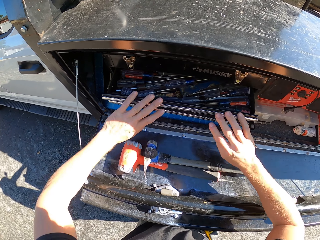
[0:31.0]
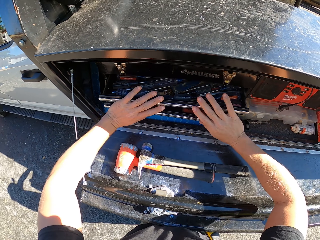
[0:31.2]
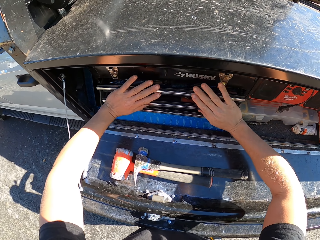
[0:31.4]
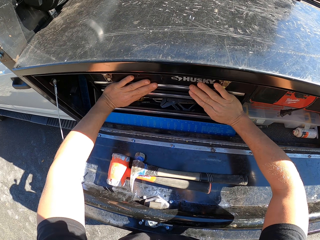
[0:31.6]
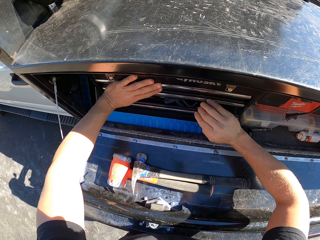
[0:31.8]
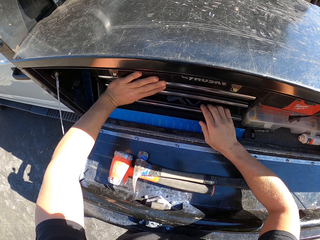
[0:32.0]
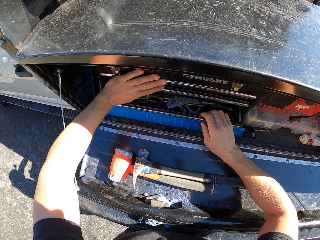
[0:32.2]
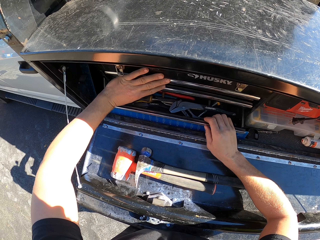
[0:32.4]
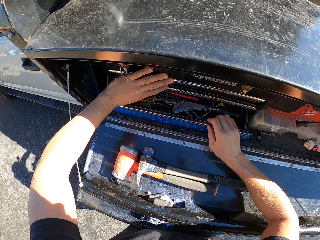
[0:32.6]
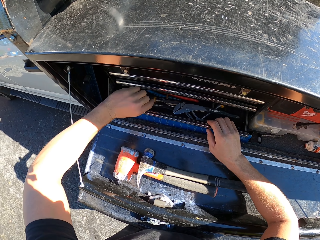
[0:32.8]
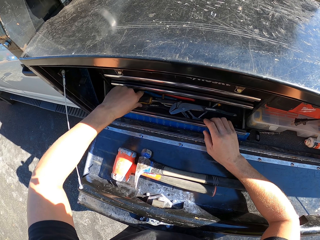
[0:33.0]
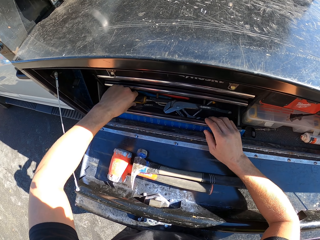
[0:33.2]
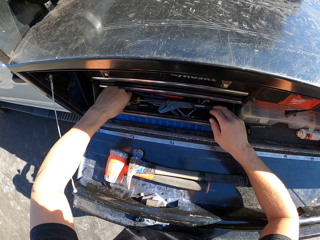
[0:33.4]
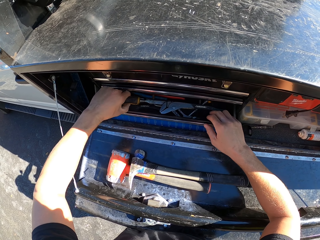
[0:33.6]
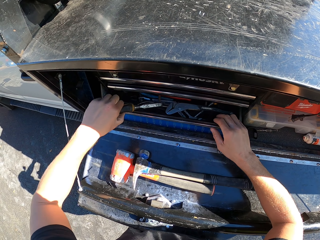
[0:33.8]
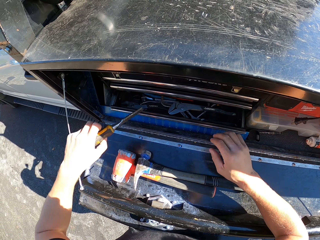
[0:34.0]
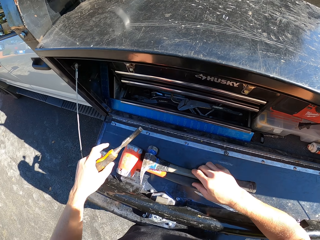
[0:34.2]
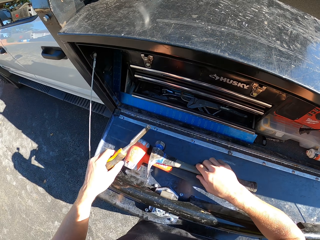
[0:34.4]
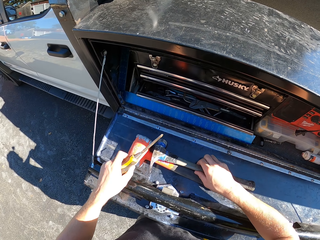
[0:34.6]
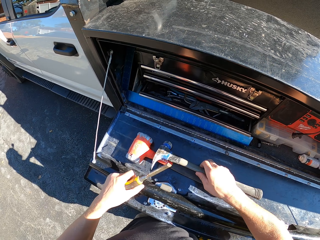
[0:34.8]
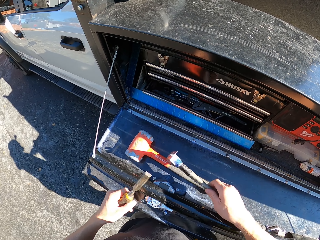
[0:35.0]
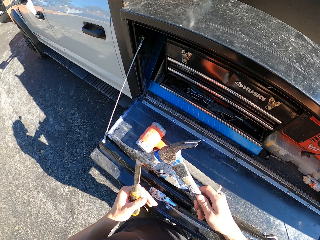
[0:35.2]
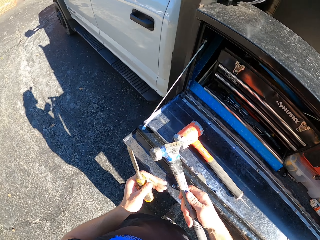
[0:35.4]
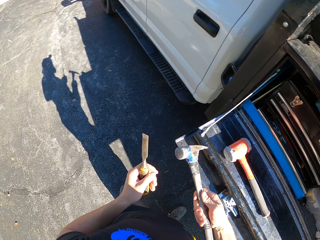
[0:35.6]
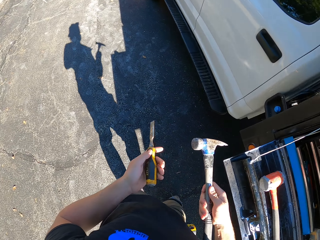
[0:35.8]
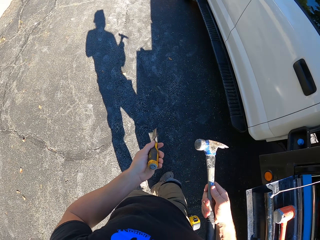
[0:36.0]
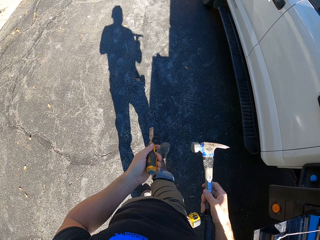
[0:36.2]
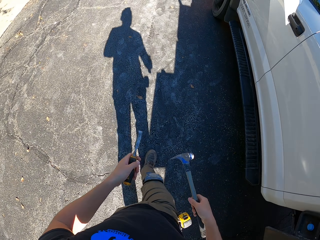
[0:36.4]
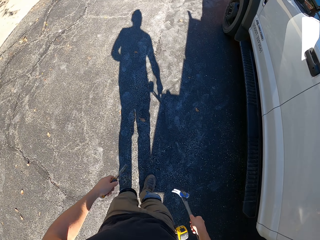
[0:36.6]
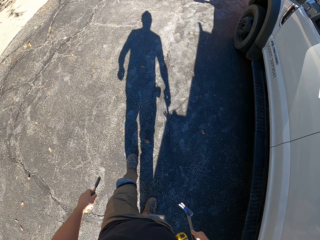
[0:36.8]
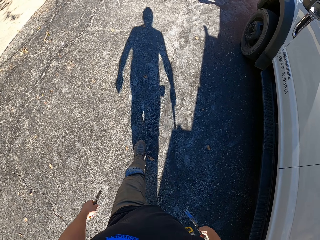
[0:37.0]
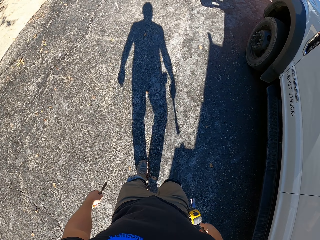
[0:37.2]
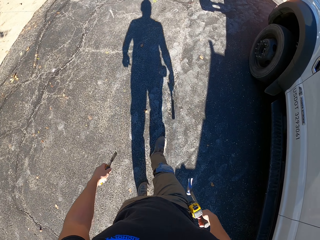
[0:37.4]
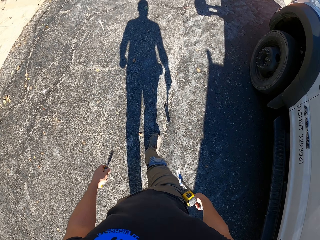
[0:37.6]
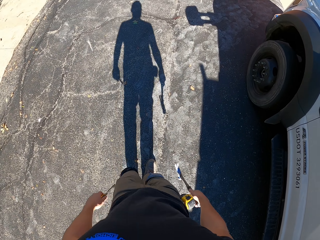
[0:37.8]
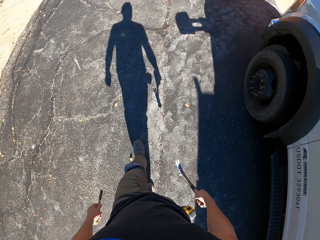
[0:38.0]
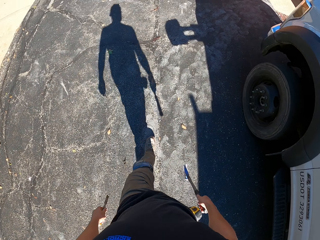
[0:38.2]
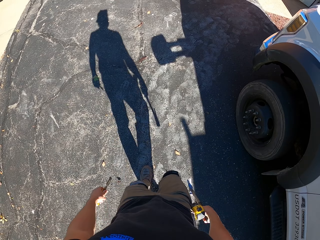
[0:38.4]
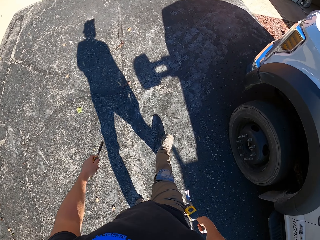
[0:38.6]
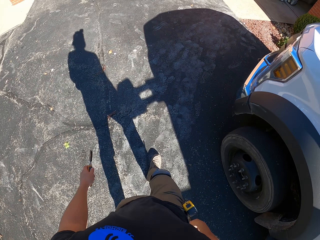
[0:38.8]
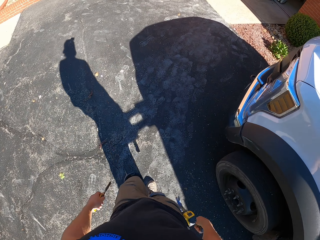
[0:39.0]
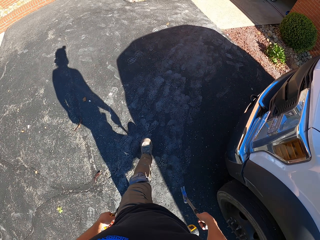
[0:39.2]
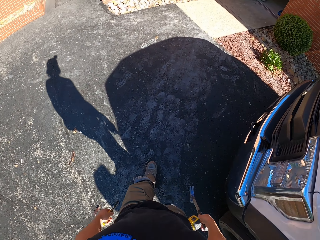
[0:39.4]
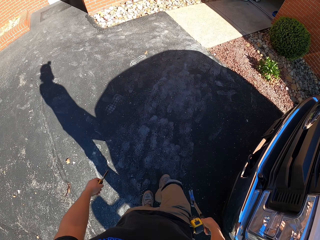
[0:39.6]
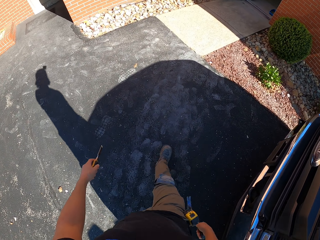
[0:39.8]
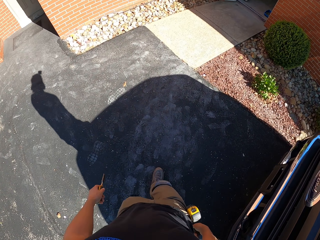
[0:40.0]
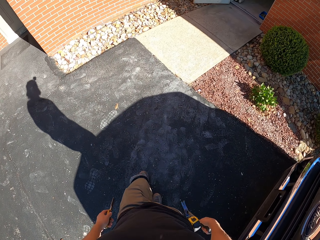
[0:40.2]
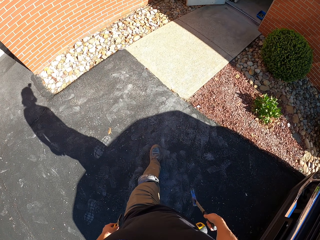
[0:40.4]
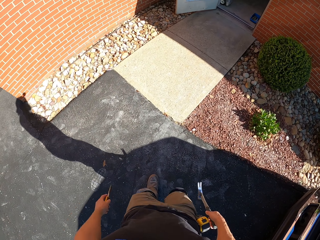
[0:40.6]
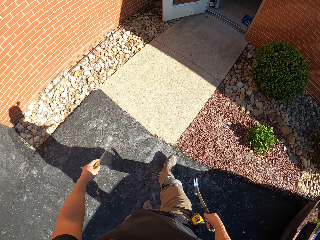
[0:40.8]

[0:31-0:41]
The camera wearer puts the hammer on the door. They close the drawer. They open a drawer. They pick up a chisel tool and pick up the hammer. They walk away from the truck. They walk around.

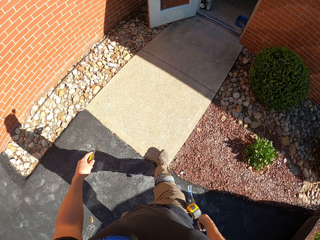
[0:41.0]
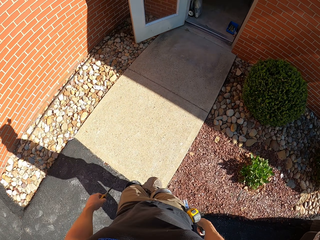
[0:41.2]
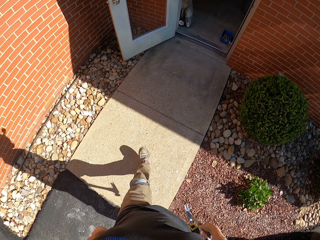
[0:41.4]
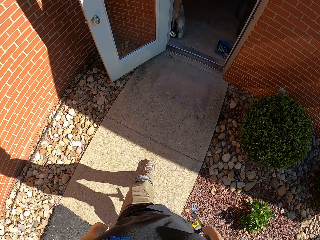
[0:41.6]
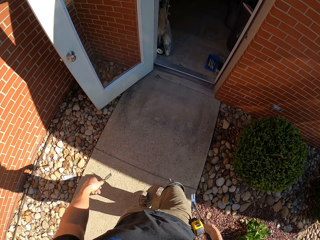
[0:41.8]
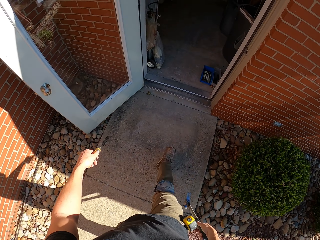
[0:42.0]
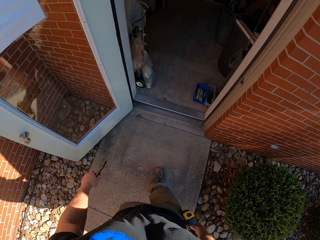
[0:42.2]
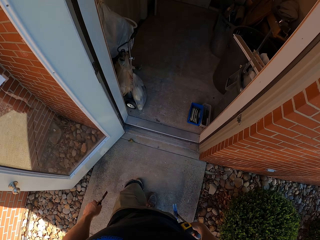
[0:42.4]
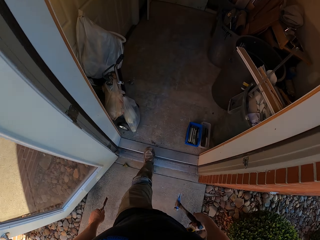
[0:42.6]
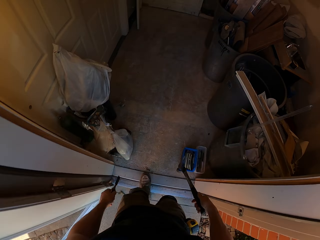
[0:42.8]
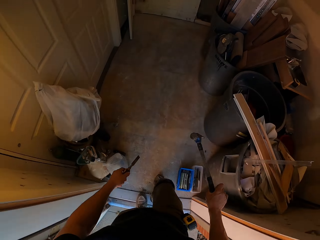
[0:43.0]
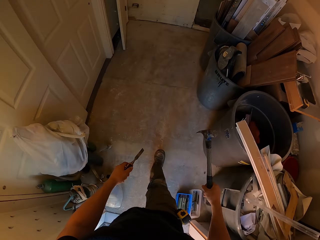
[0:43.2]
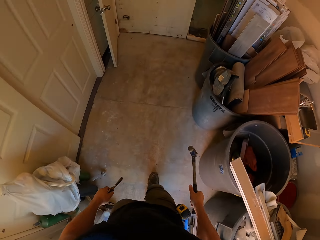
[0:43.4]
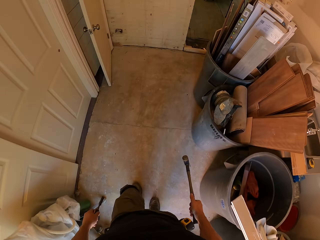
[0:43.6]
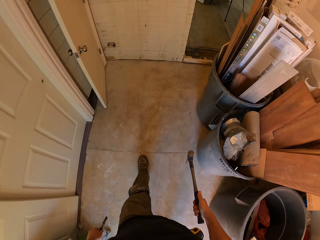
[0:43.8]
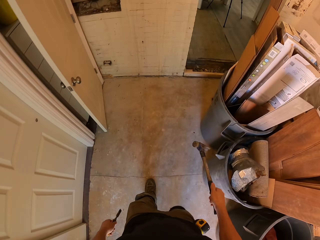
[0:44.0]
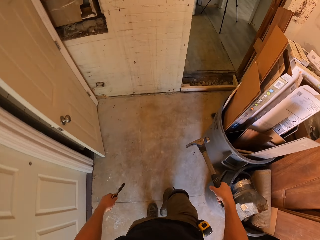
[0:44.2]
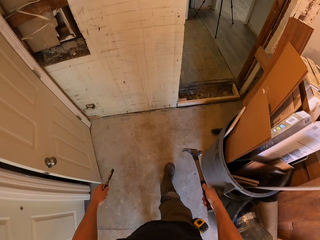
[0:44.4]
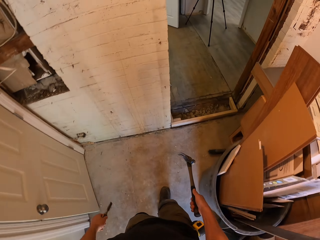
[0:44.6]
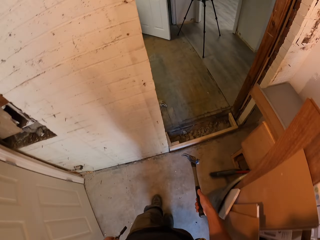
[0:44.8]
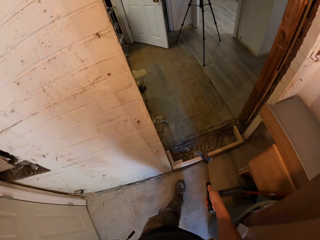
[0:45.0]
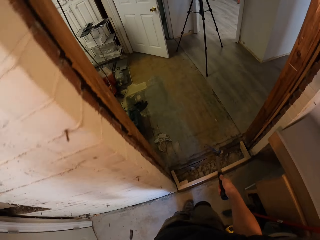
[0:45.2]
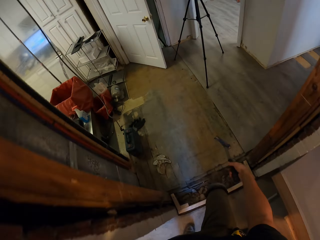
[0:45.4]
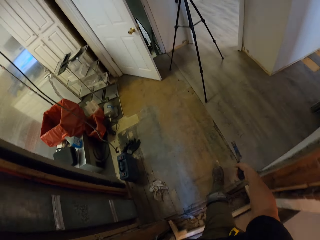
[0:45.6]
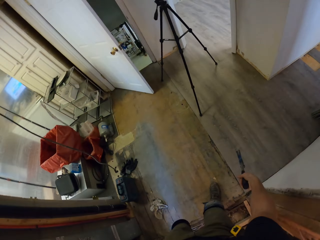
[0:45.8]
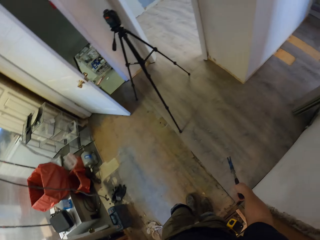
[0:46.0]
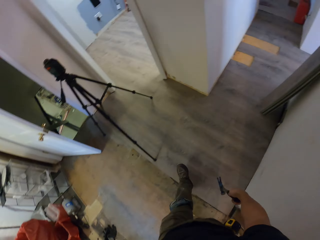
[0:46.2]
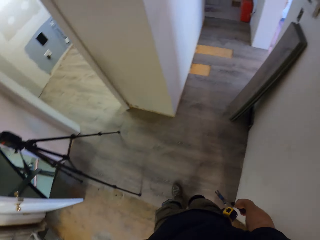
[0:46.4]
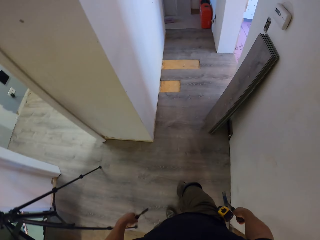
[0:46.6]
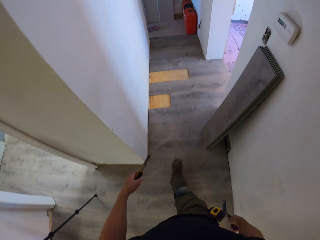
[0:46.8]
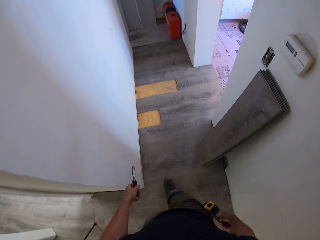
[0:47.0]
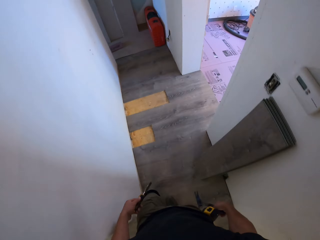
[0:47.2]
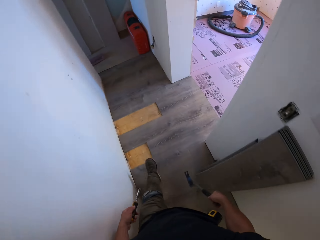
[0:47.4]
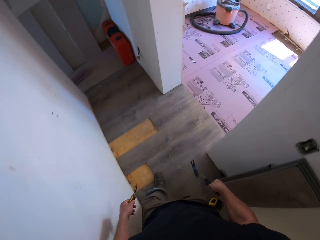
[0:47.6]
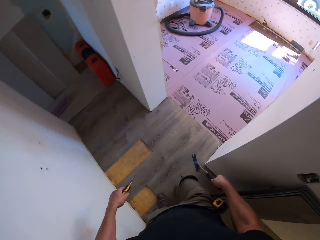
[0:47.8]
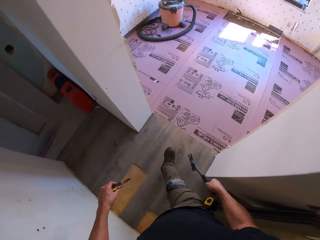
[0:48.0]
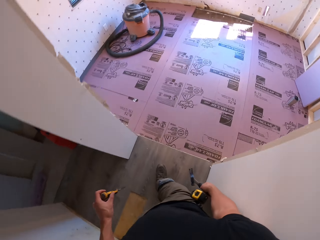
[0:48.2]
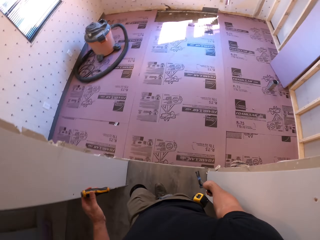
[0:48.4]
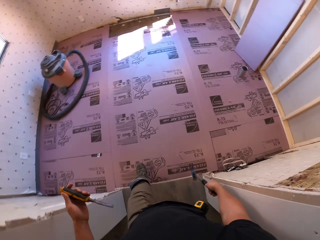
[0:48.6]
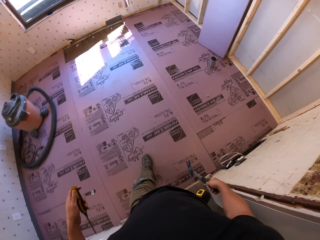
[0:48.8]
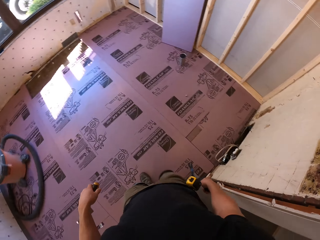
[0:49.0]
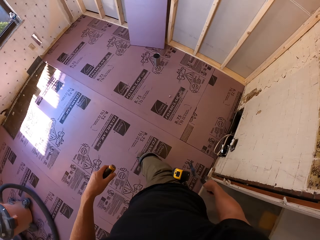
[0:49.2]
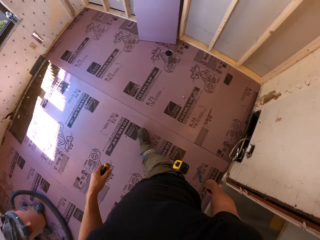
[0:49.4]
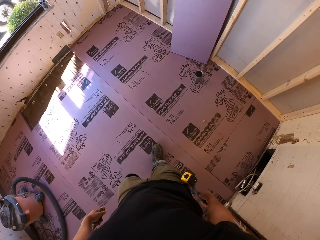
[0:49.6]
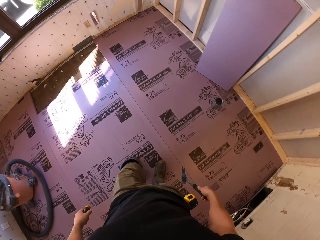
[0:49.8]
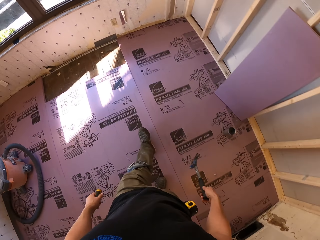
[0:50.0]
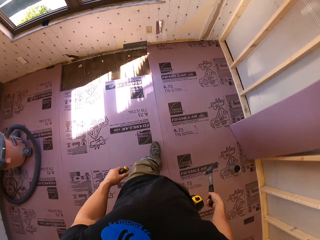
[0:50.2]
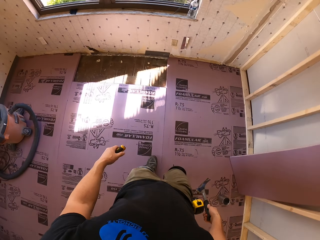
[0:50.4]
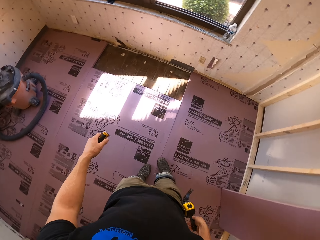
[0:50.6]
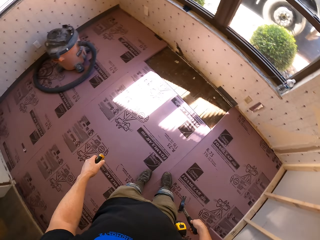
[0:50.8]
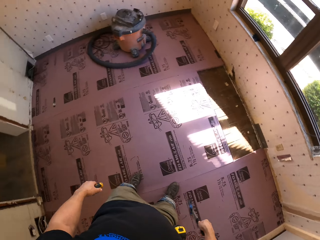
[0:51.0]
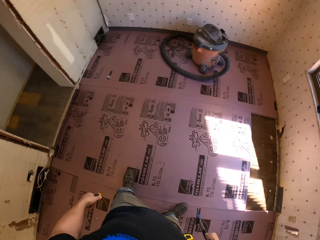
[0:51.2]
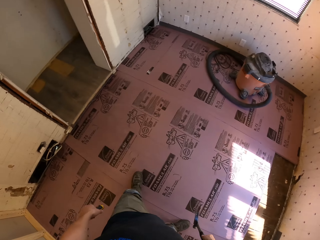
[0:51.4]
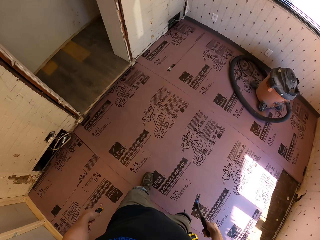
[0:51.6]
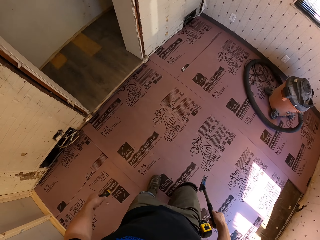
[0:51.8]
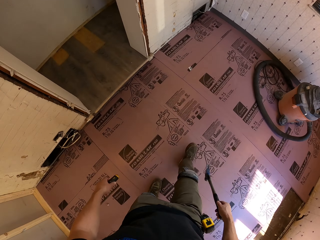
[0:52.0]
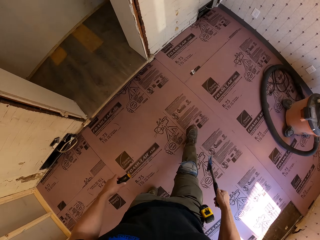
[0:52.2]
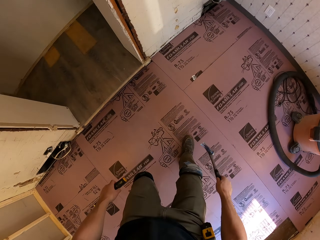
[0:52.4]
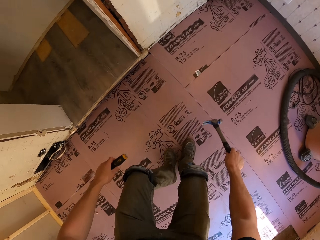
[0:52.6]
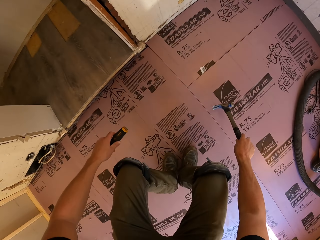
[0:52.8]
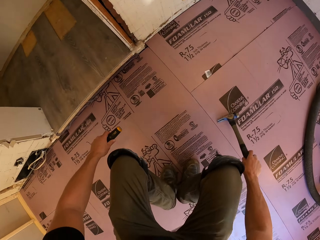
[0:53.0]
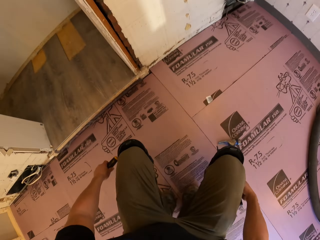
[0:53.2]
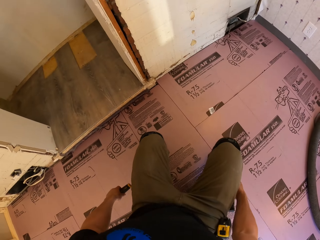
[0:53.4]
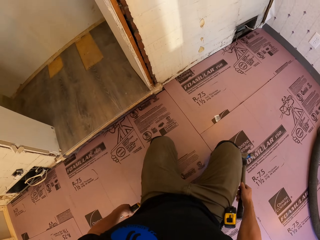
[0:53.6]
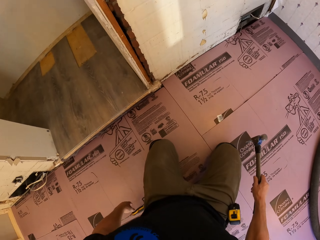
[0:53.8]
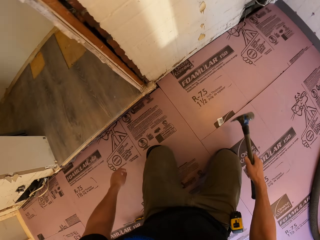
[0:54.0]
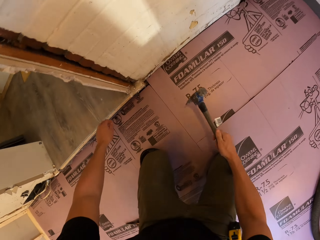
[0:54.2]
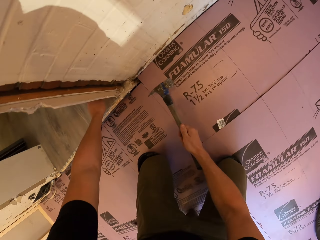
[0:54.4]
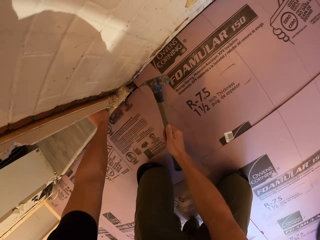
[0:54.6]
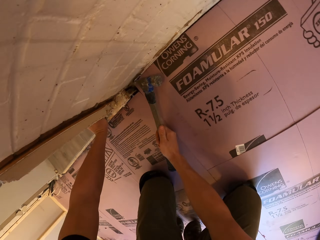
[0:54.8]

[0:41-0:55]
The camera wearer walks in the house. They walk around the house. They twist the hammer. They walk in the room. They look around. They kneel on the floor.
